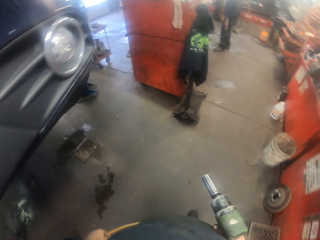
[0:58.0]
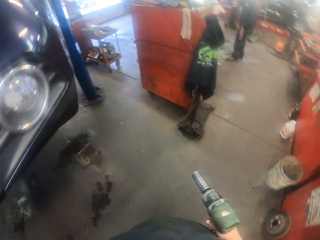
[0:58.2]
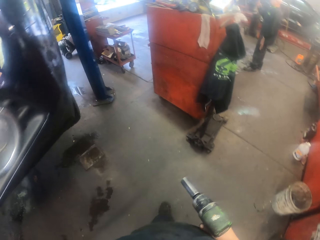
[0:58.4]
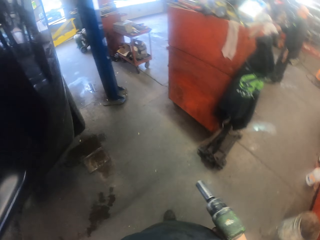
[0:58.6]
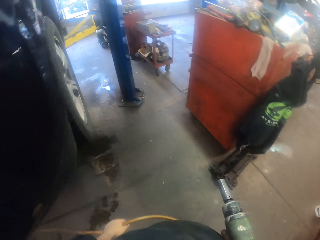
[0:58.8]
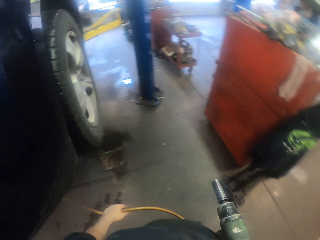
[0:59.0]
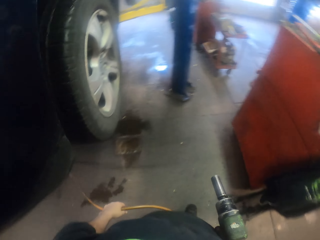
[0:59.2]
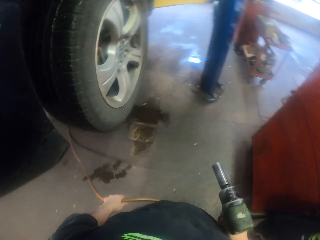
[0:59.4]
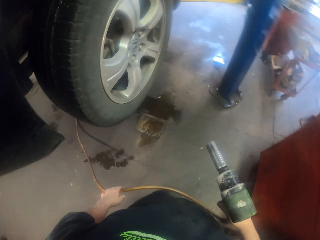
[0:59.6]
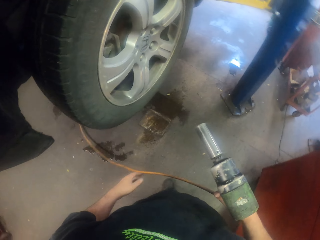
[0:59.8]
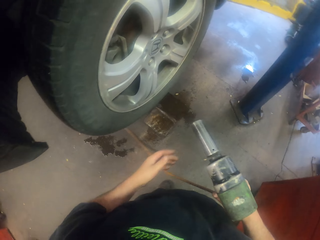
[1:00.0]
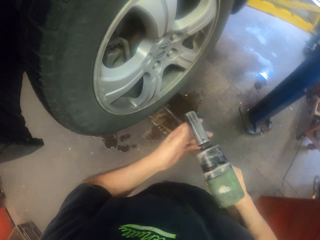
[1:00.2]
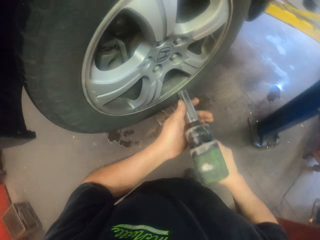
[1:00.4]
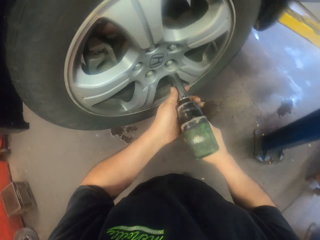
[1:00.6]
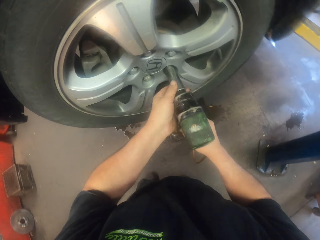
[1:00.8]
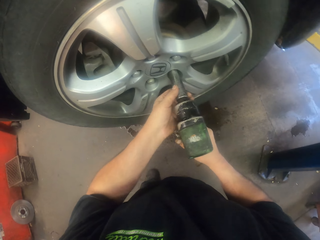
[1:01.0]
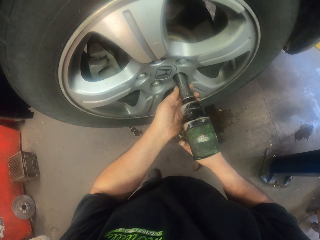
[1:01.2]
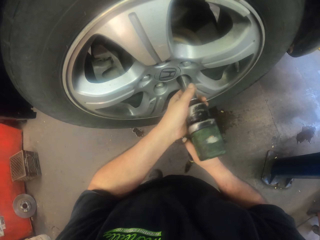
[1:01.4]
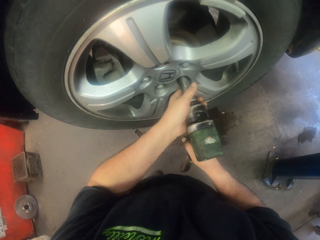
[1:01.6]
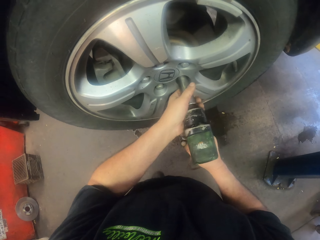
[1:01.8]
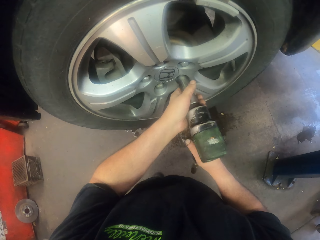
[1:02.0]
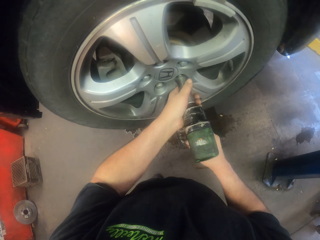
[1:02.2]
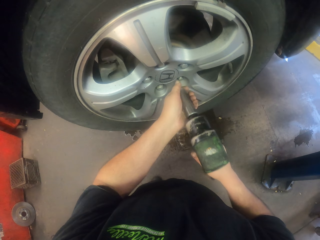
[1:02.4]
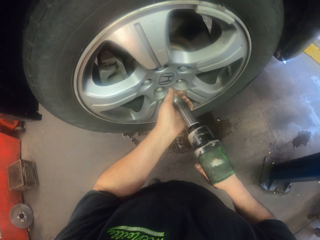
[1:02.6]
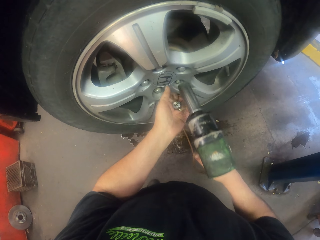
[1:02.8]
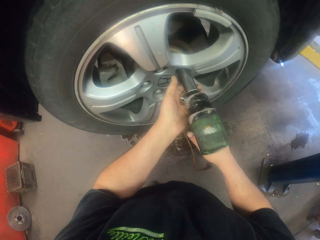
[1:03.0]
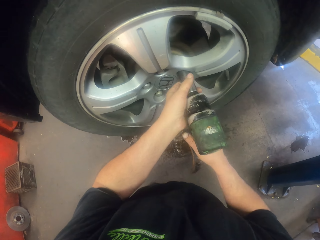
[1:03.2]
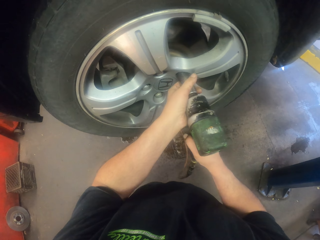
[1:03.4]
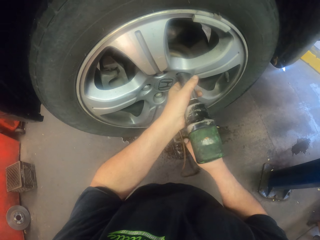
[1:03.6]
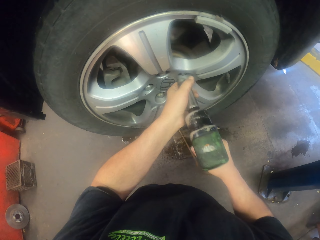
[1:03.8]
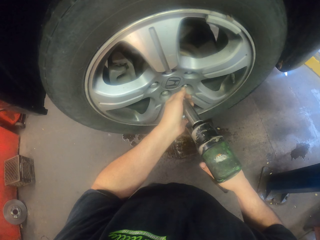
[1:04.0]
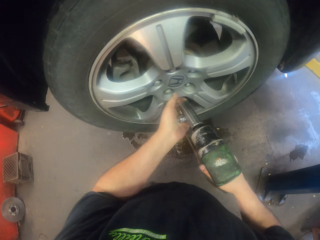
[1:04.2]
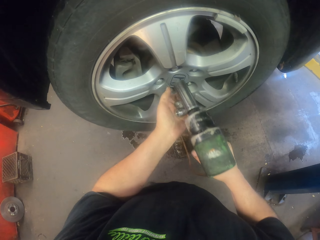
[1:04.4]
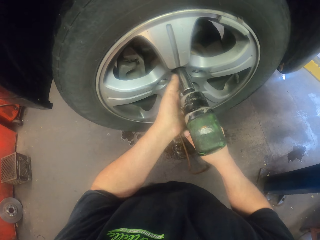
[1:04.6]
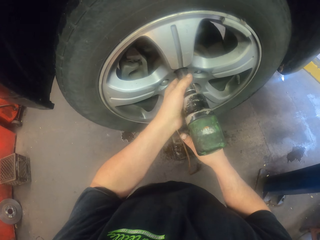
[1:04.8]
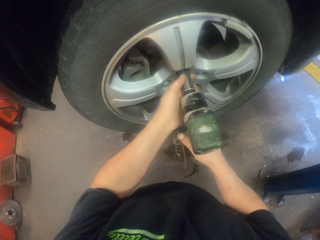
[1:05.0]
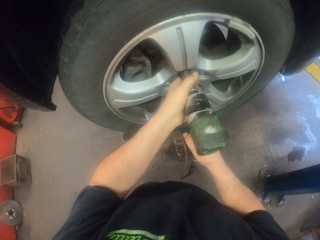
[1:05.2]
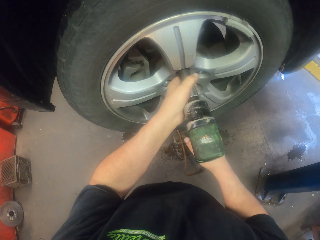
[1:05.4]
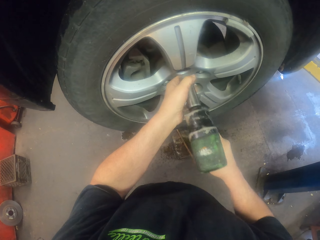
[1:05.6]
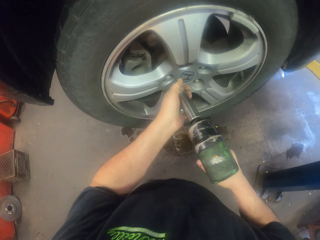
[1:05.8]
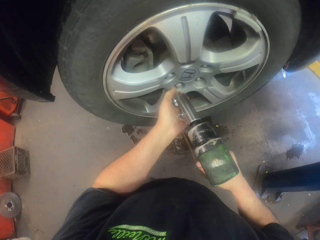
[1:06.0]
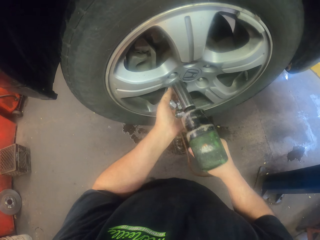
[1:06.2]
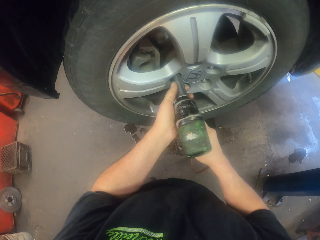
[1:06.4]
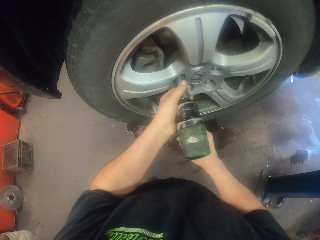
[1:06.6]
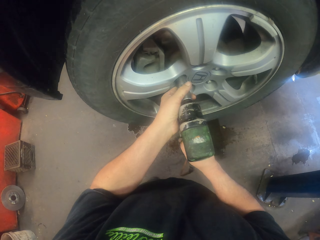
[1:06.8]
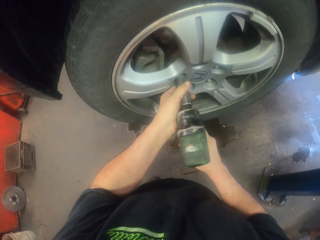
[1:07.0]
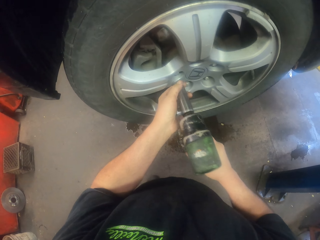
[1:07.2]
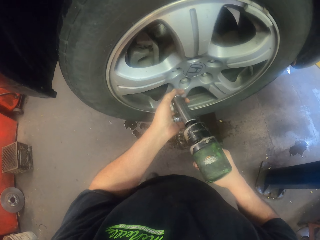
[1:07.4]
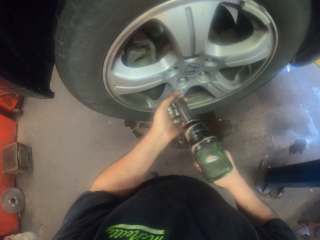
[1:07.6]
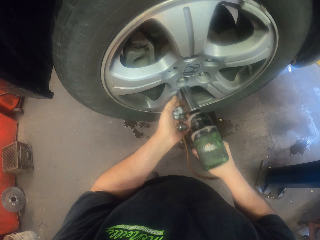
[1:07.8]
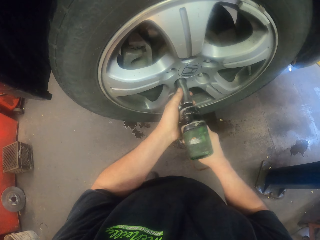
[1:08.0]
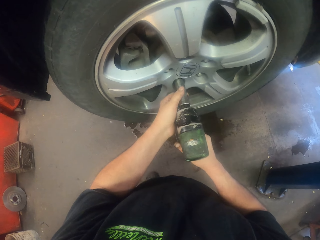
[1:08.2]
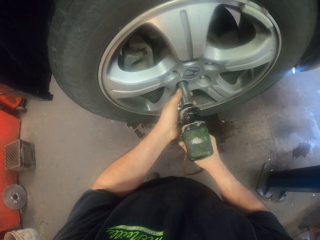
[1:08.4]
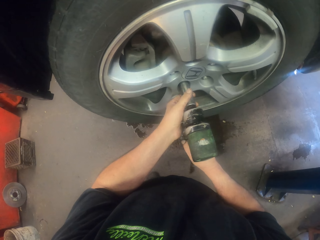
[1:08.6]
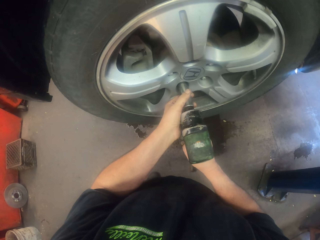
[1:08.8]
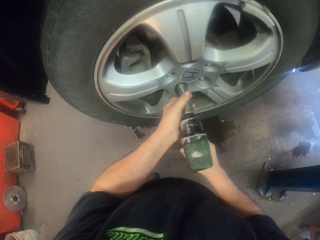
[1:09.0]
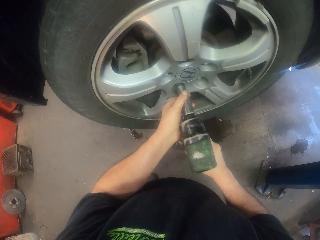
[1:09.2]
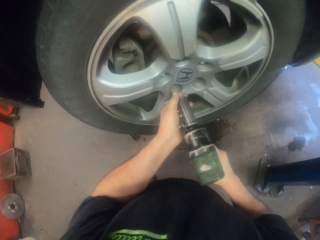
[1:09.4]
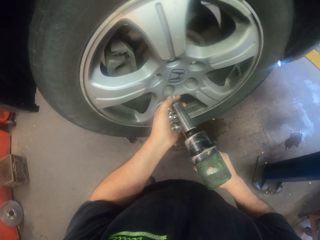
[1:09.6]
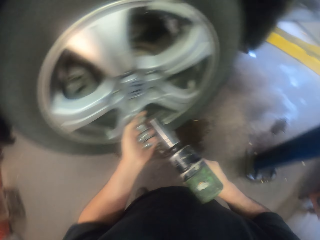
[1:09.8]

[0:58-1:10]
The camera wearer stops. They remove the wheel nut lock with a drill. They put the wheel nut lock in the left hand. They remove another wheel nut lock. They put the wheel nut lock in the left hand. They remove another wheel nut lock. They put the wheel nut lock in the left hand. They remove another wheel nut lock. They put the wheel nut lock in the left hand. They remove another wheel nut lock.

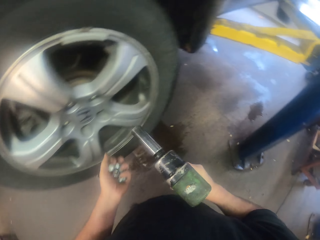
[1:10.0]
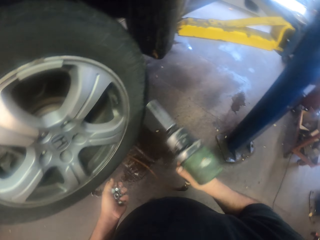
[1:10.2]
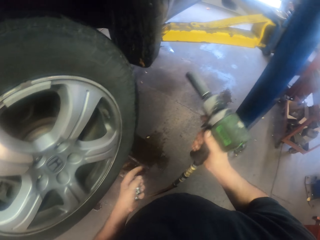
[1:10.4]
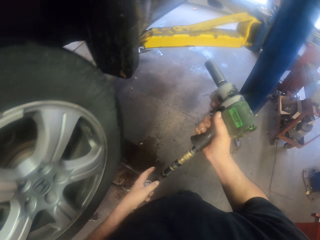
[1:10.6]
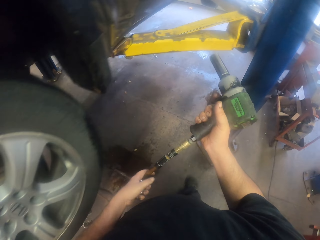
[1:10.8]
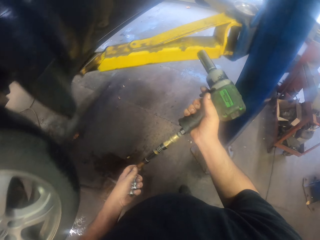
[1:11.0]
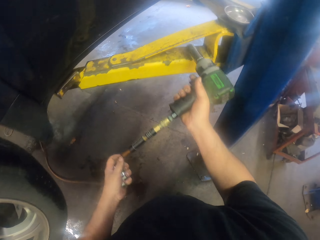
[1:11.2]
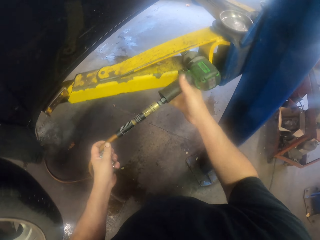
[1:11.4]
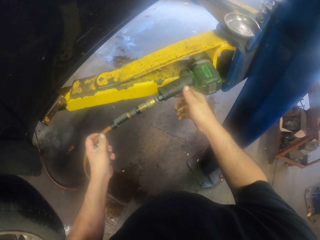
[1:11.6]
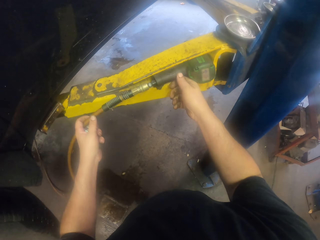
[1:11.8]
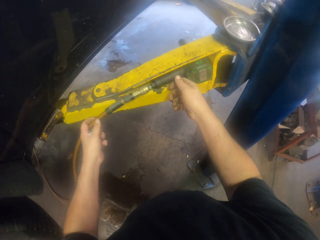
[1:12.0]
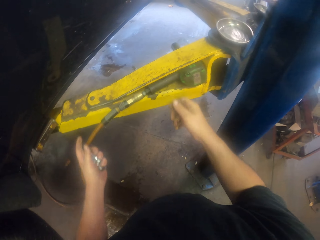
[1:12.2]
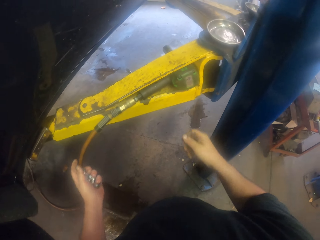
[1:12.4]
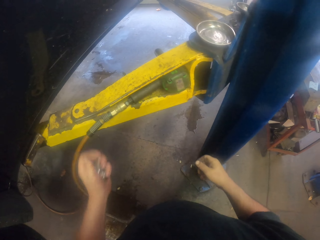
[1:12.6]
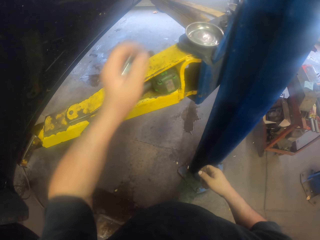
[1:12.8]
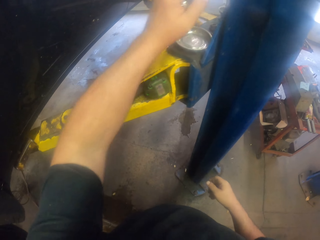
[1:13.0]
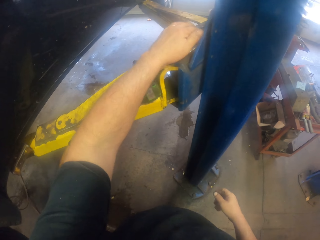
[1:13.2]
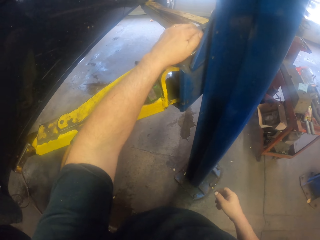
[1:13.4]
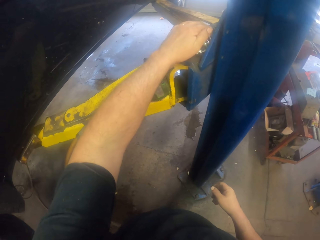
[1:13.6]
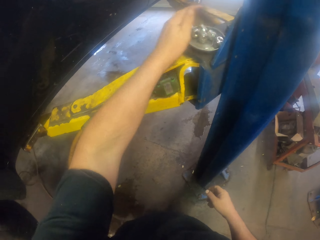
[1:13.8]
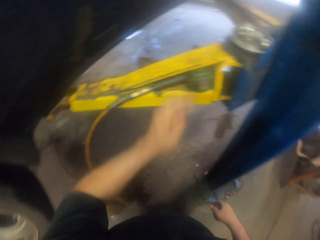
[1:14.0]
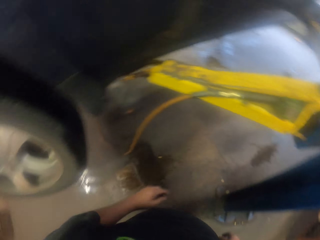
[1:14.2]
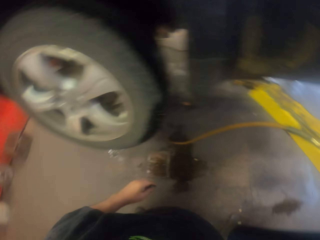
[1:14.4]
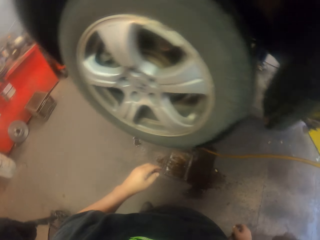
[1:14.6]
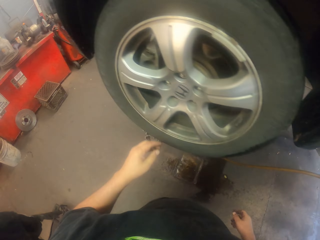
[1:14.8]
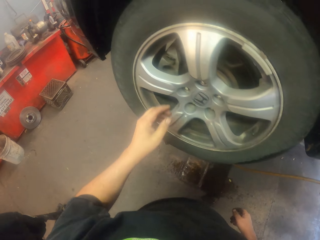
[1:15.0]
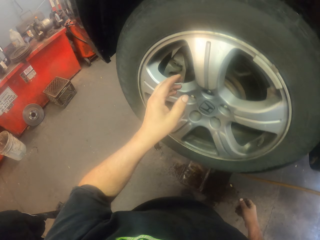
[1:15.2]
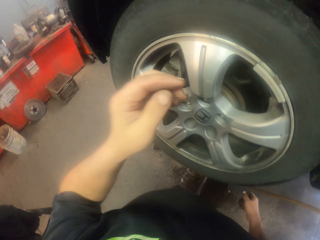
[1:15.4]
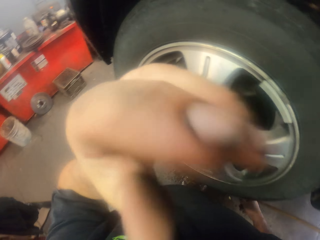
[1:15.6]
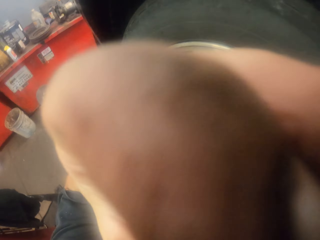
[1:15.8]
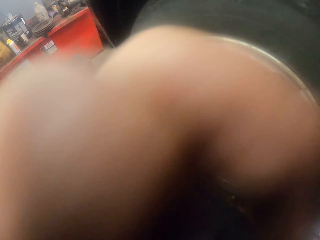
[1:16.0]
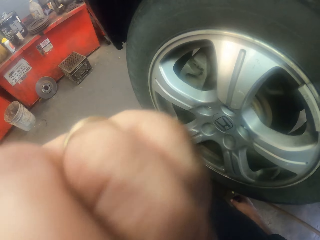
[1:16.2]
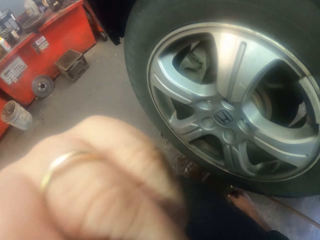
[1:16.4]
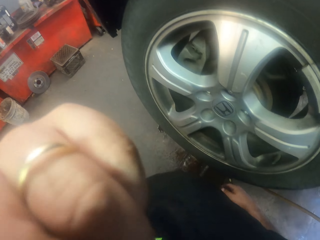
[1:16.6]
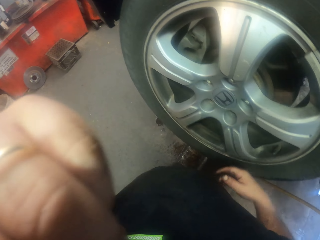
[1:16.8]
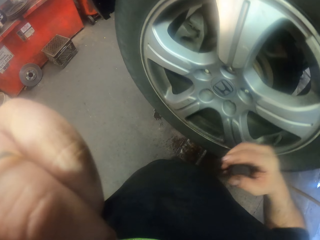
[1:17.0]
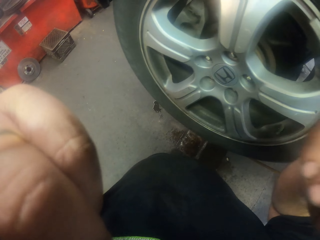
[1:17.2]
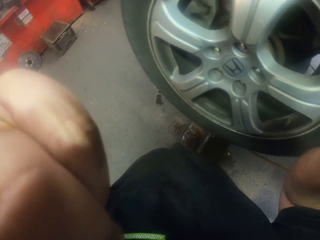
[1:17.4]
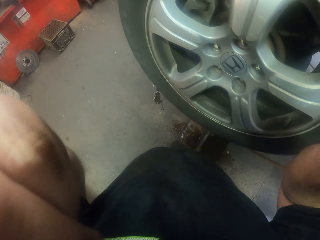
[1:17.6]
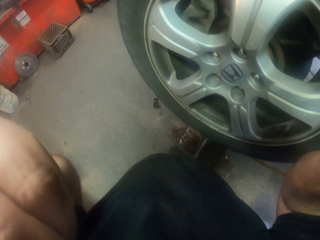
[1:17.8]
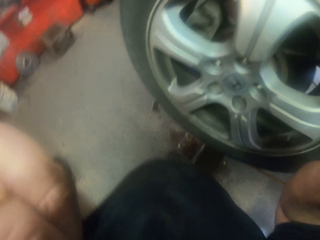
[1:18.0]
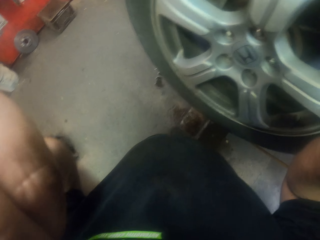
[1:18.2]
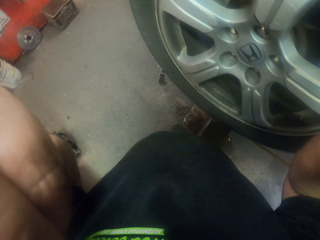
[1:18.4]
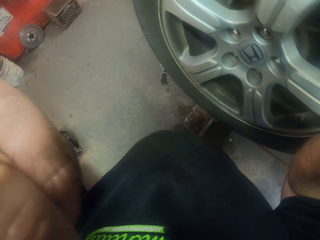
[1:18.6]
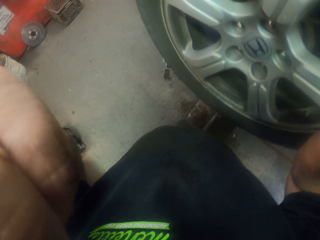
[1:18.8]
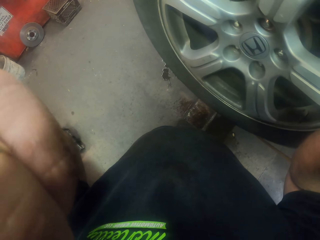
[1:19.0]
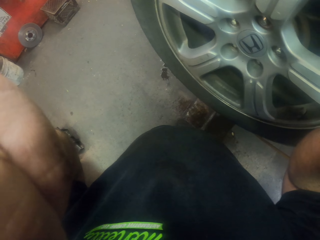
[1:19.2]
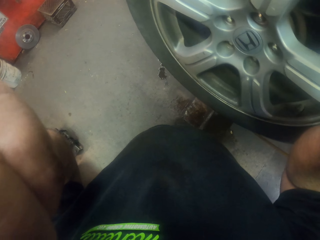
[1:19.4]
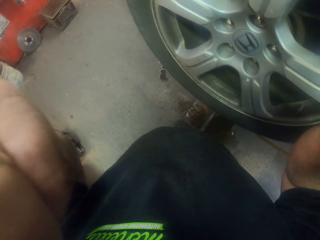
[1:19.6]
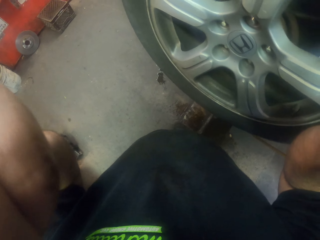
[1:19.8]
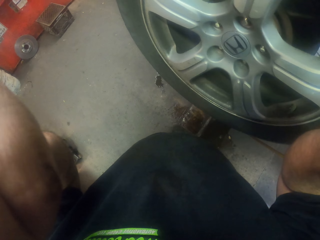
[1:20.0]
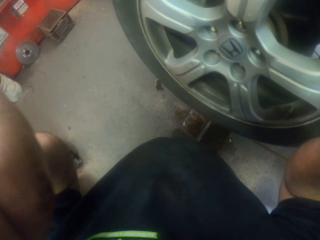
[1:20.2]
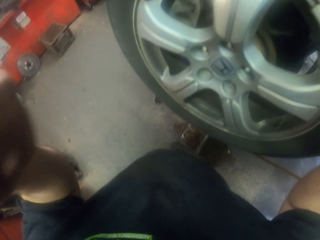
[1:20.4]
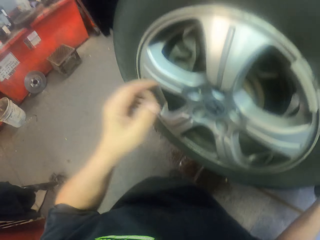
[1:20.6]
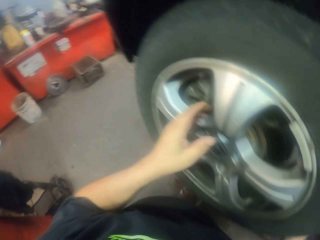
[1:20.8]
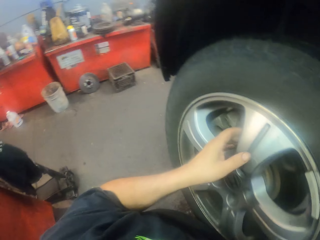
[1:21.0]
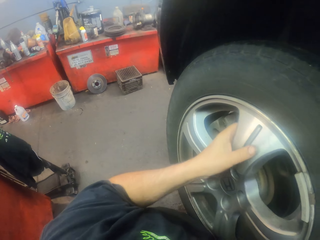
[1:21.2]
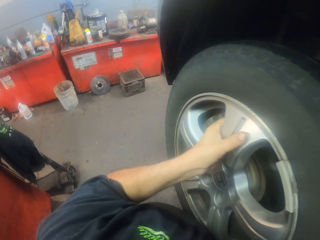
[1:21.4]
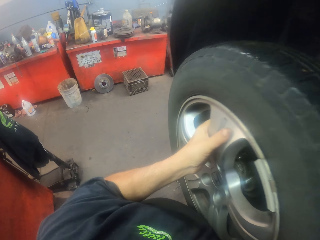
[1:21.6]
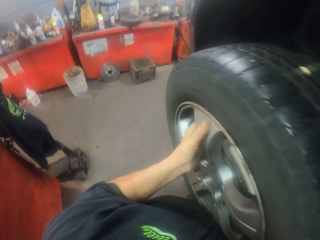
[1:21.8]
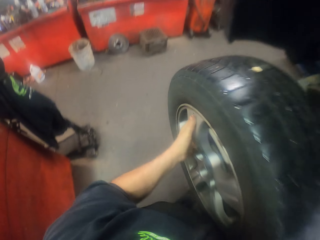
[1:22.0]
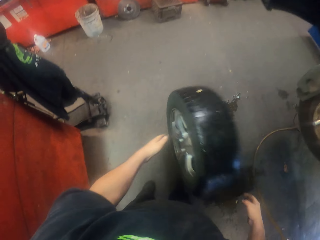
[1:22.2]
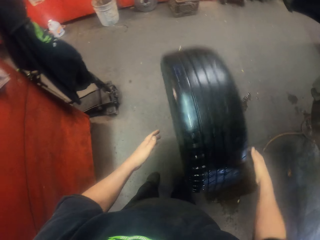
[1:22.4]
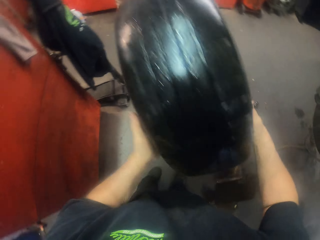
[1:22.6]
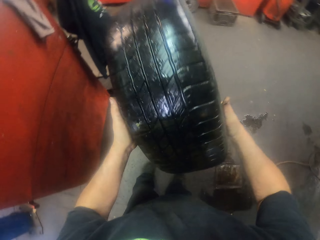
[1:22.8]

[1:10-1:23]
The camera wearer puts the wheel nut lock in the left hand. They turn to the side. They hold the hose pipe with the left hand. They put the impact wrench on a metal. They put the wheel nut locks in the bowl. They turn to the side. They adjust the camera. They remove the wheel from the car. They turn to the side. They hold a car tyre. They drop the wheel on the ground.
